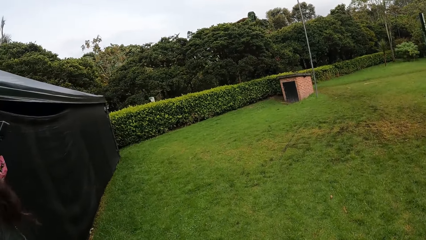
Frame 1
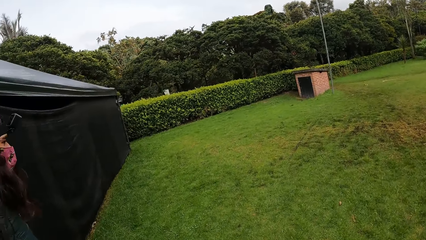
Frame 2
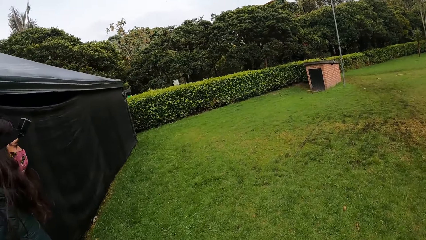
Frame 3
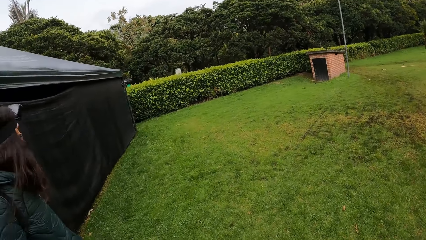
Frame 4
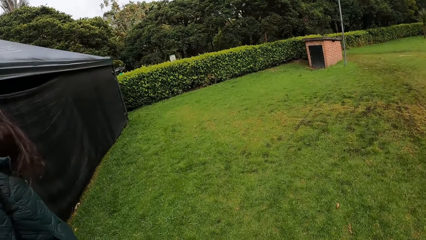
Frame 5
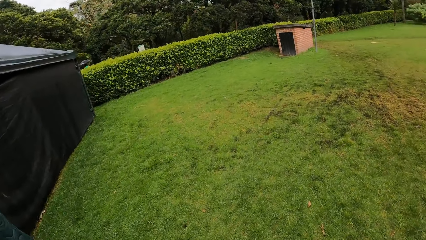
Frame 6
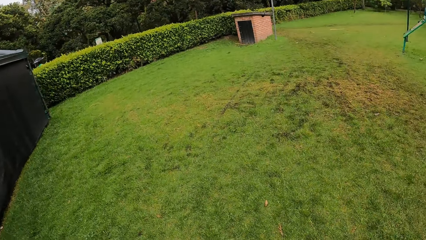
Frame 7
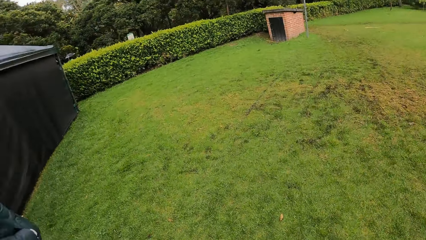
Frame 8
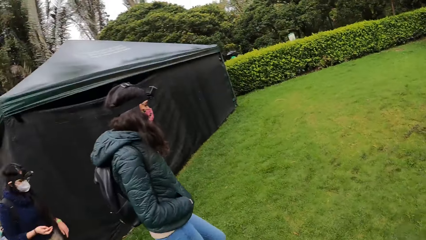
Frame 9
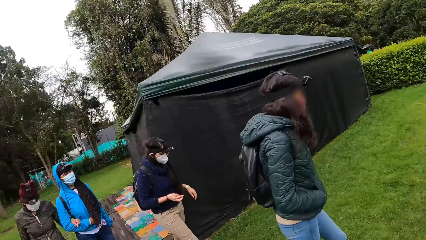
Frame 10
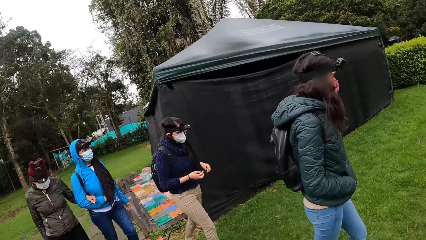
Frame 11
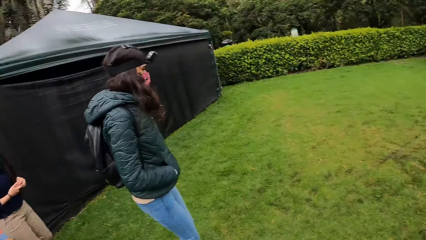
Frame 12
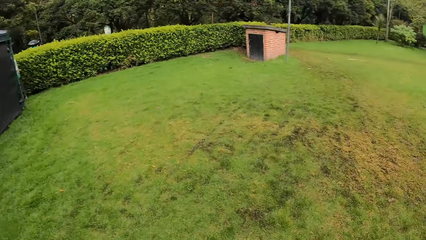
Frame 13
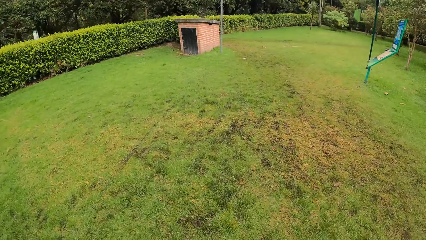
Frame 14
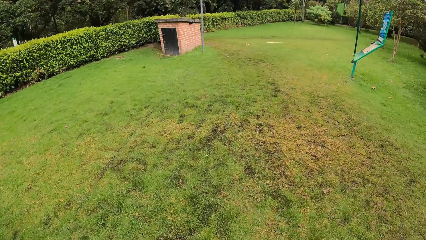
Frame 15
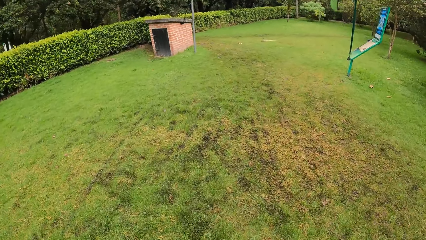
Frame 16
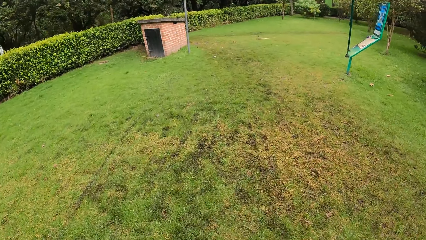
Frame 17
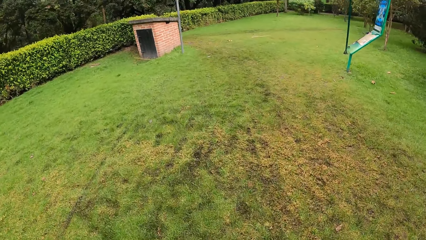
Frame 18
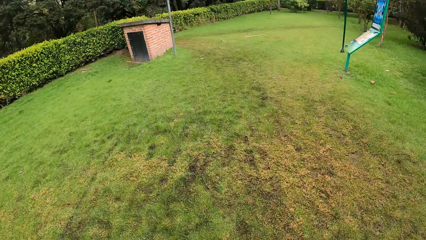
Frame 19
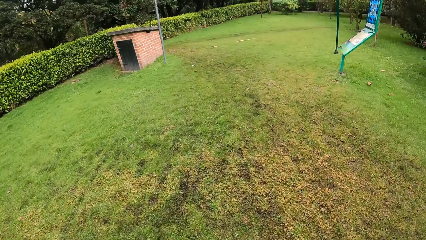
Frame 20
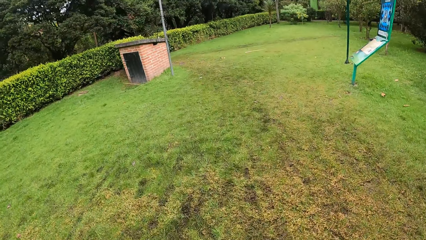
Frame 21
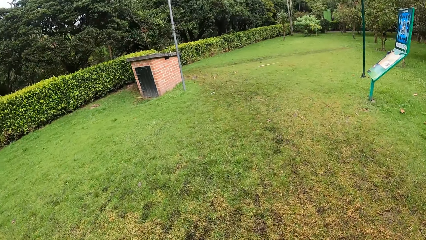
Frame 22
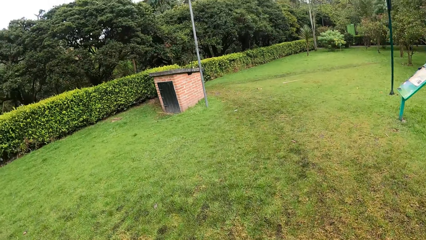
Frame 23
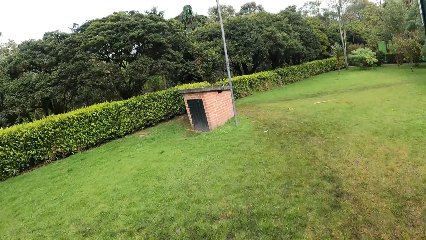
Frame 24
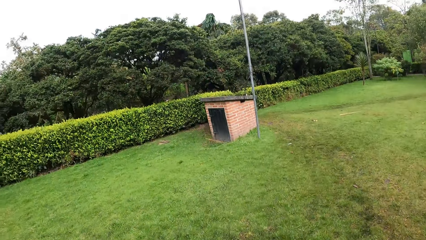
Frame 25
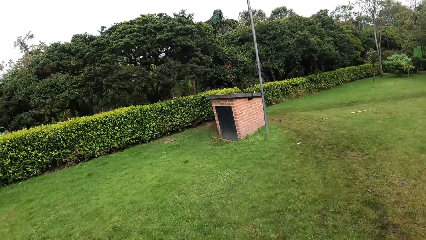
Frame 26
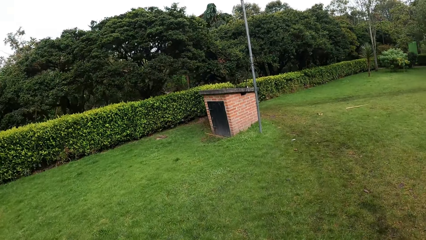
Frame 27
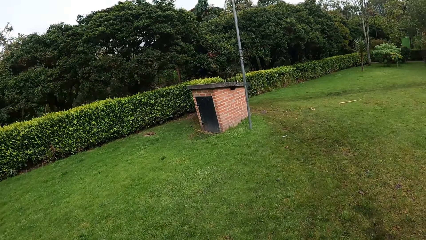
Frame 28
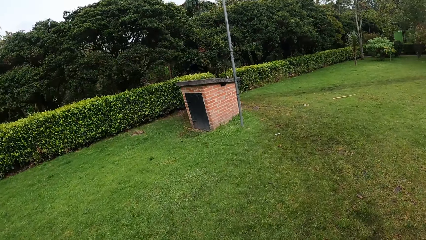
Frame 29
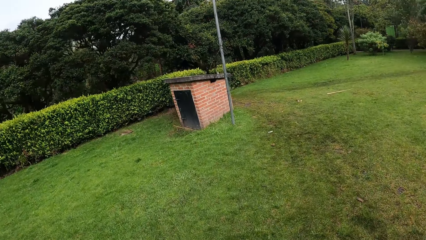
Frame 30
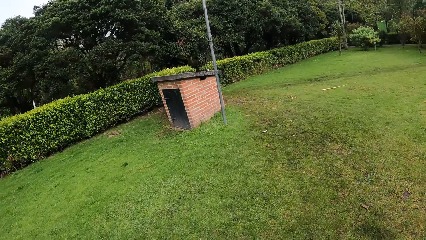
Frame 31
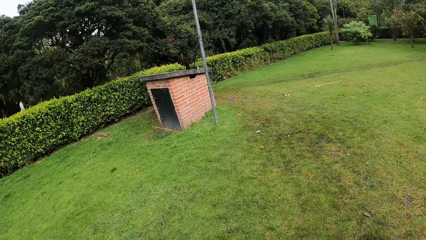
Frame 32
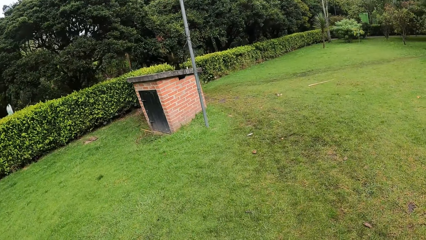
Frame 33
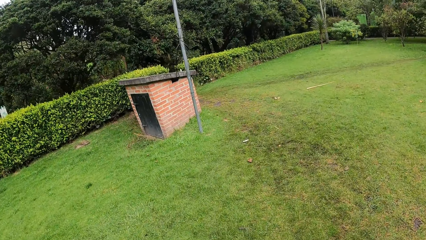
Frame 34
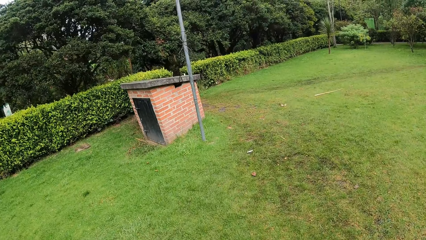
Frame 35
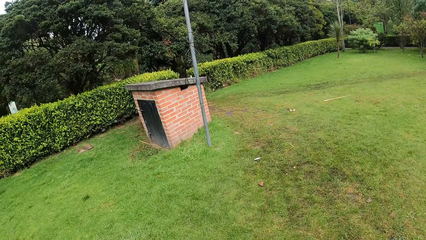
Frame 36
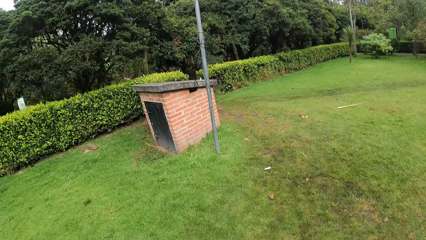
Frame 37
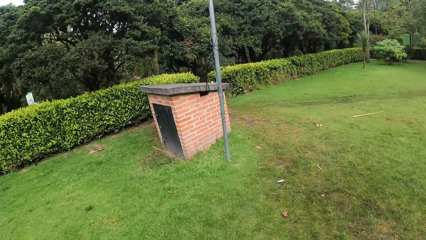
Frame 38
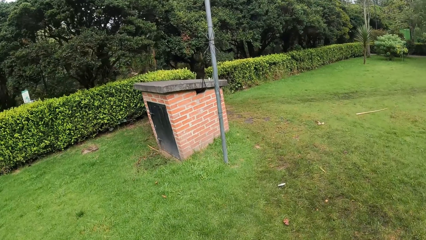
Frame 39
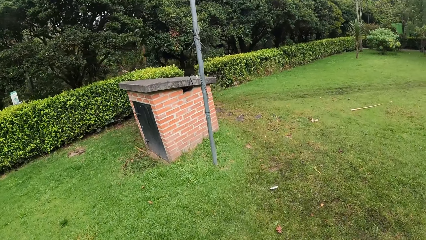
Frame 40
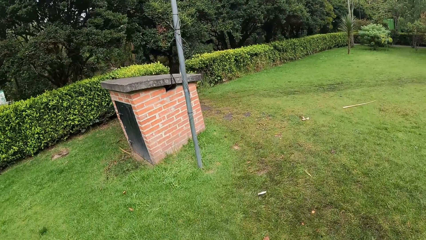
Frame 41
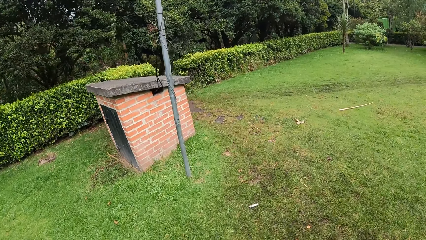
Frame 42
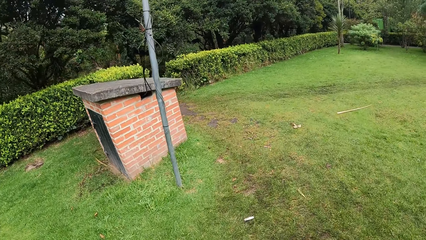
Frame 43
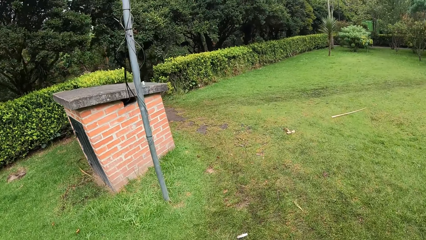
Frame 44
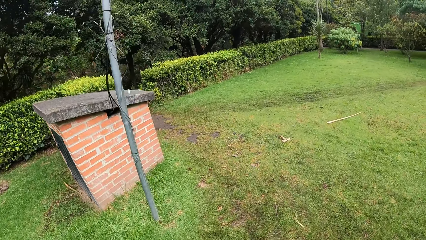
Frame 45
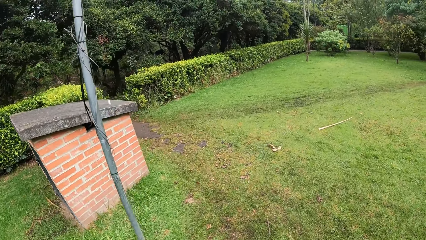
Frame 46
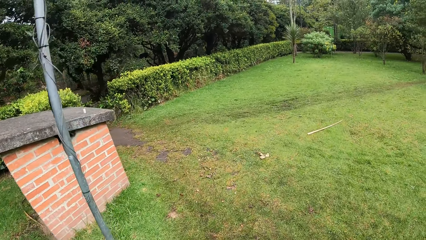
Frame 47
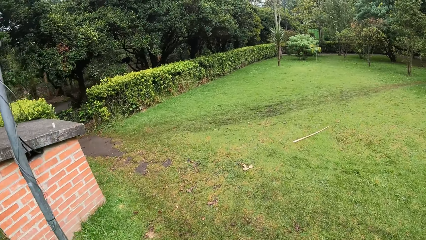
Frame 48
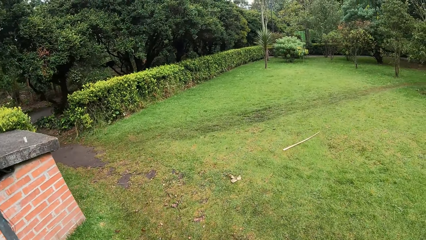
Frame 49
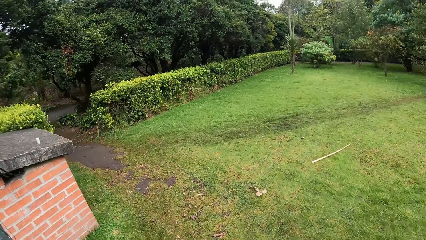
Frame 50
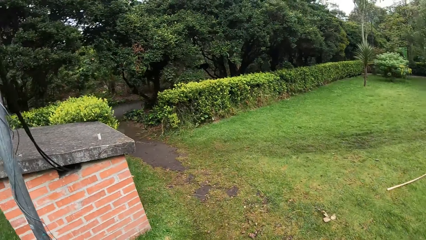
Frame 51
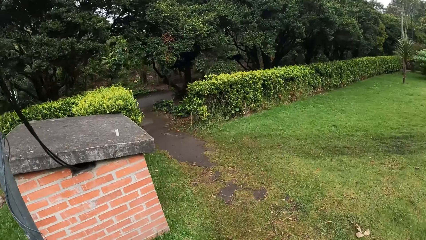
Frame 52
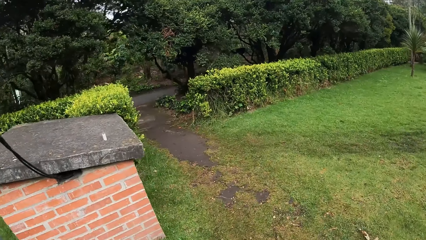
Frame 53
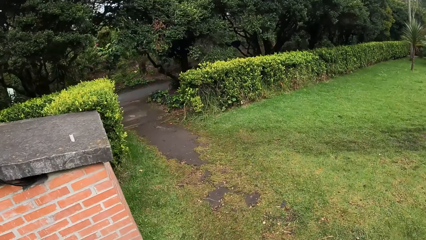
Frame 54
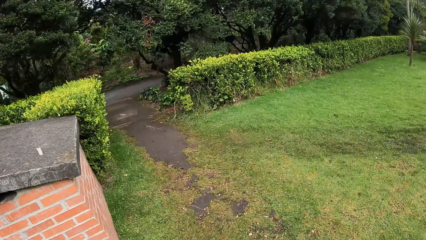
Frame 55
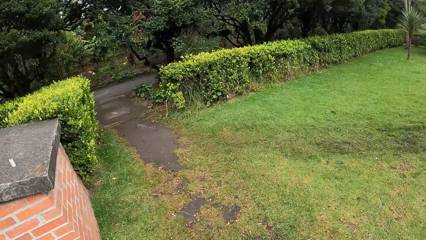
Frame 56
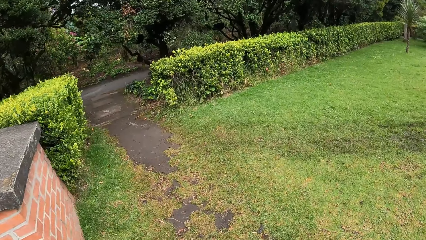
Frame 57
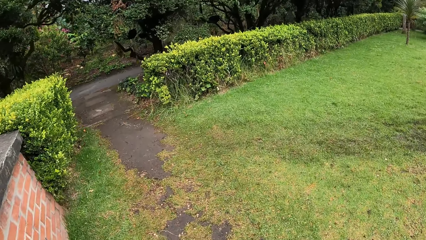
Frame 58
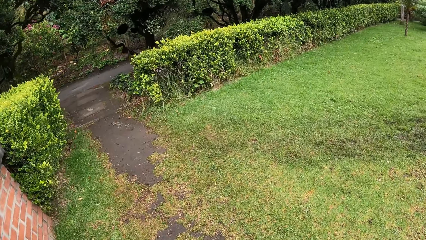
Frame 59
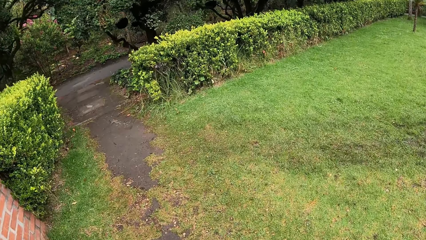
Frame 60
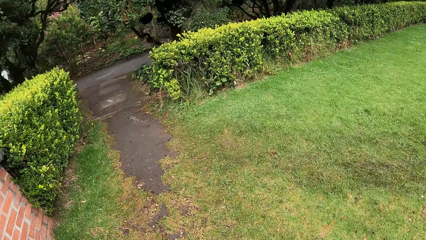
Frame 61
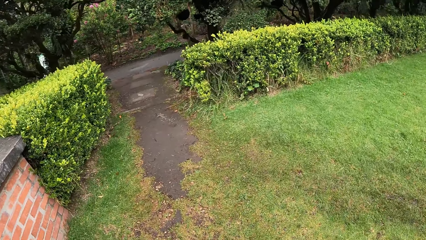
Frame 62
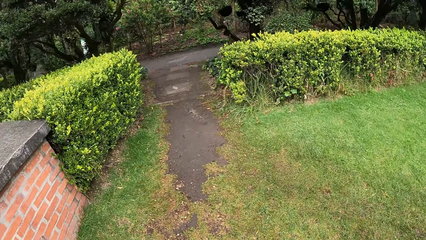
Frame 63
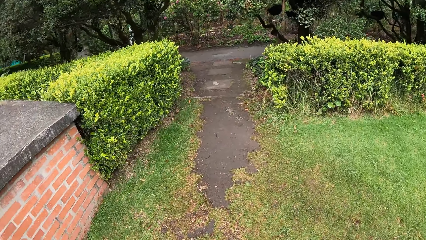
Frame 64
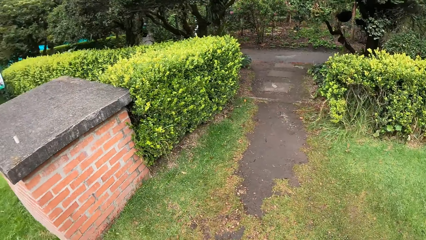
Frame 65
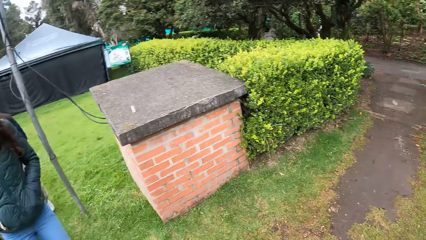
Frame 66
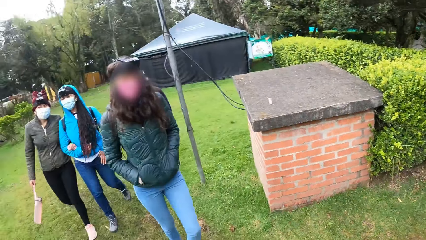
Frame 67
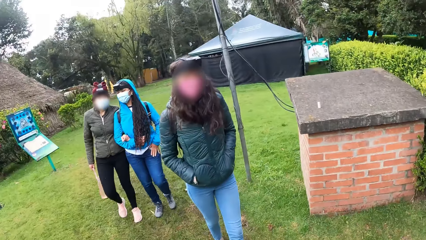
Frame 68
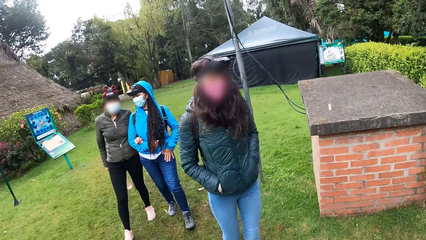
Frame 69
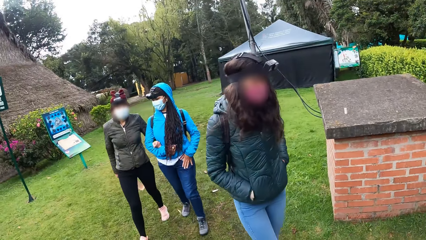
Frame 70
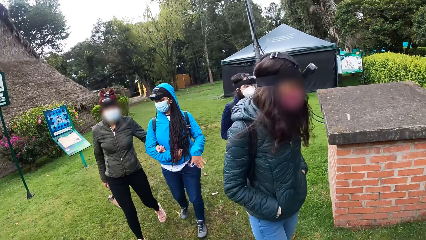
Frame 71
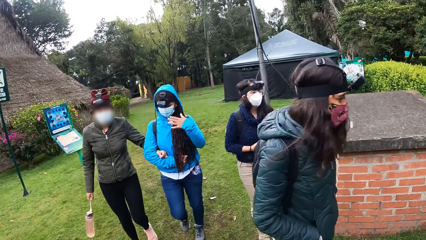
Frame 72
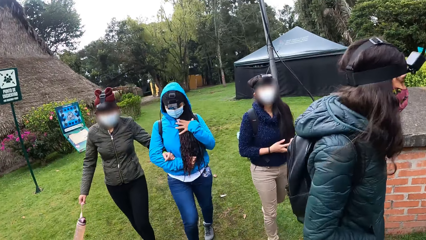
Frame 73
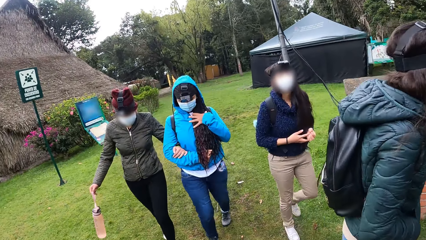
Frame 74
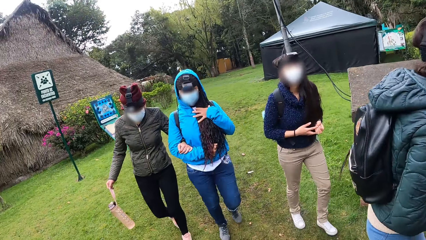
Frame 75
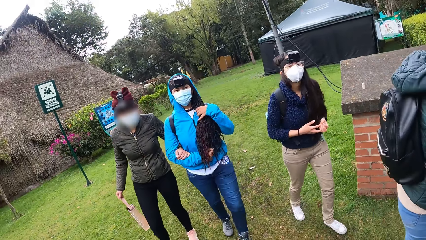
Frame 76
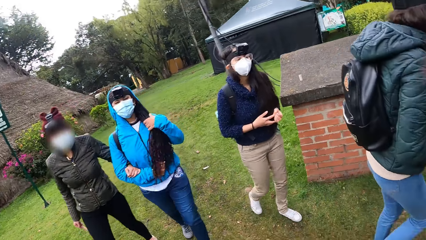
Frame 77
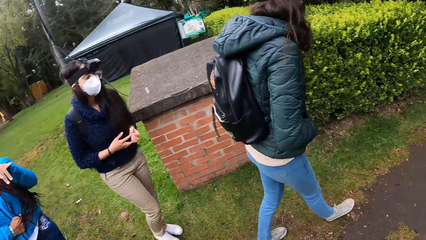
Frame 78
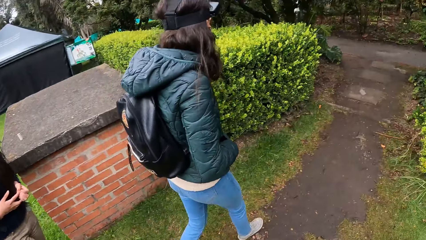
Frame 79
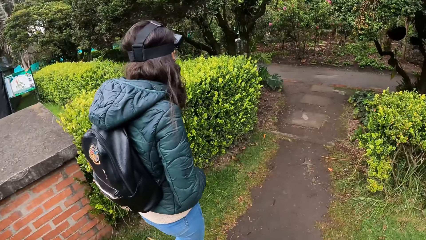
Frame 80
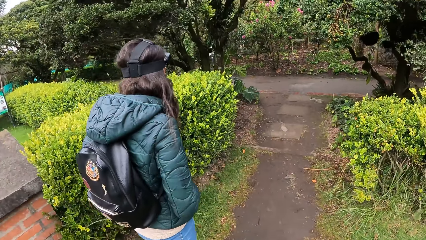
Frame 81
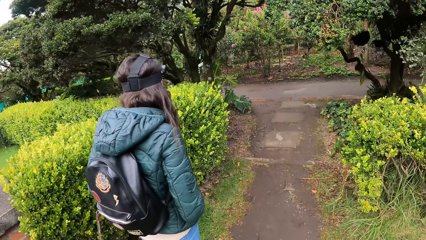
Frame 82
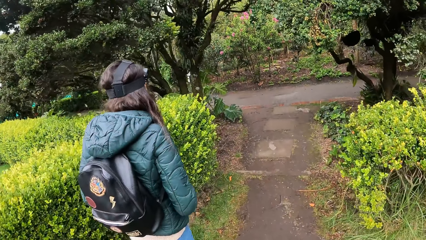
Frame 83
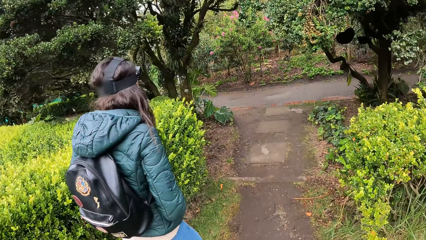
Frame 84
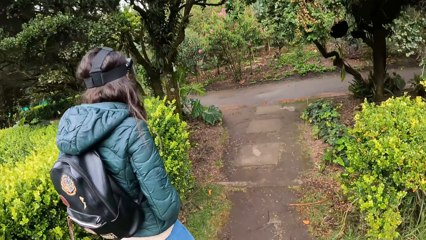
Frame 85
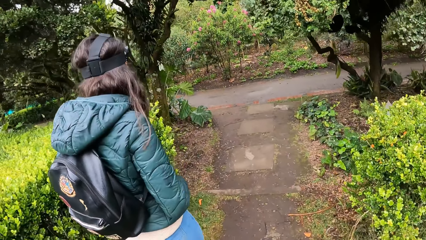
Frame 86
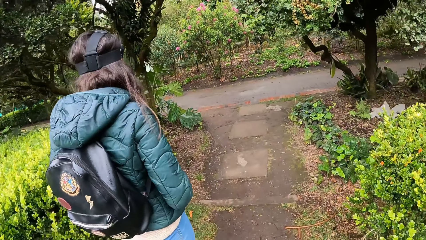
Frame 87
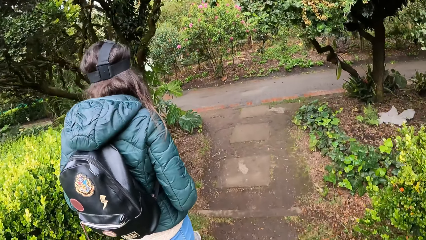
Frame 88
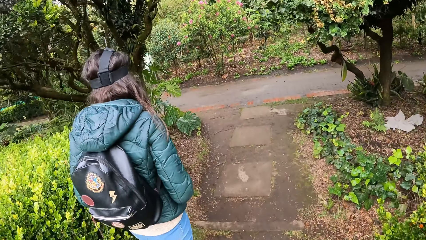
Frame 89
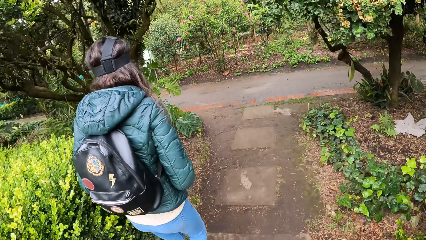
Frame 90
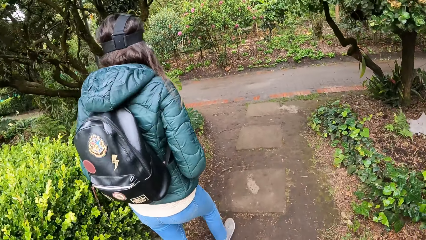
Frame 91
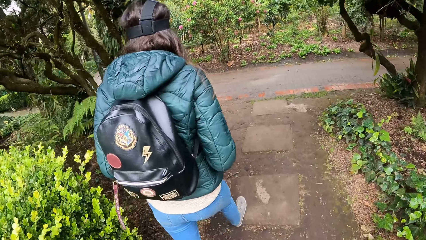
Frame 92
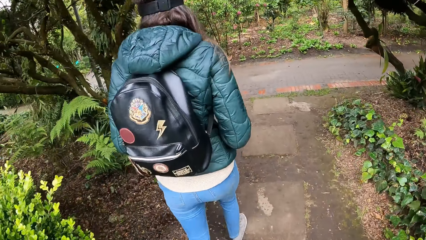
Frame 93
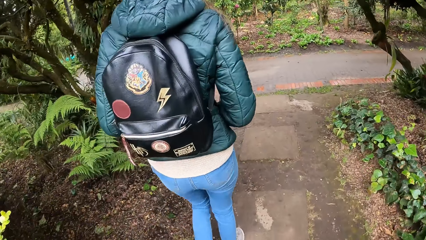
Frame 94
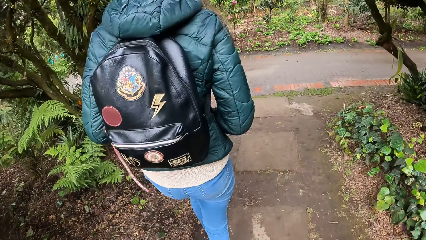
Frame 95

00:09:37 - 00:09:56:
The camera wearer walks on a lawn. They interact with four women. One woman holds another woman's left hand with her right hand. The camera wearer looks back. The first woman touches her chest with her left hand. The first woman adjusts her hair with her left hand. The camera wearer turns to the front.
